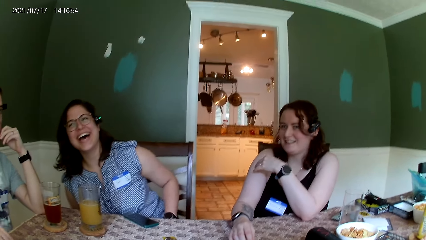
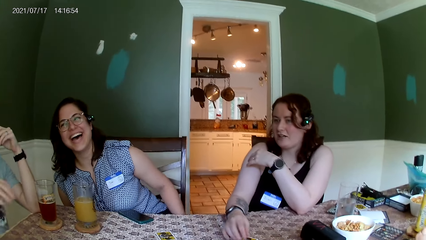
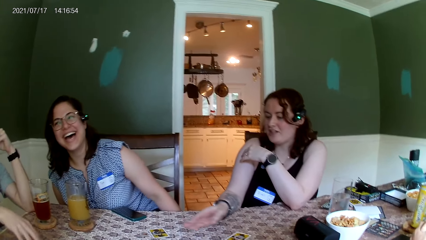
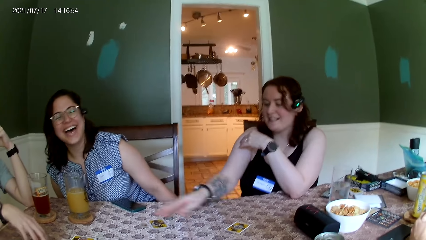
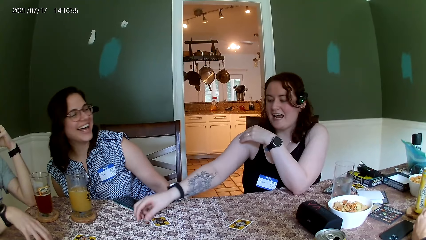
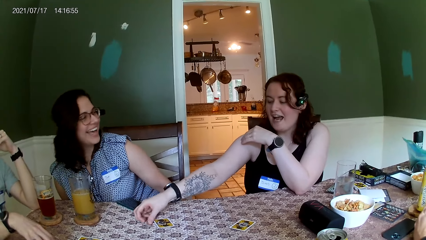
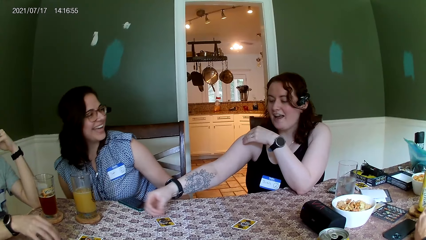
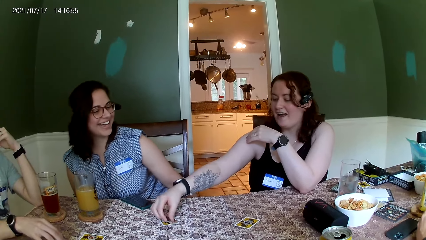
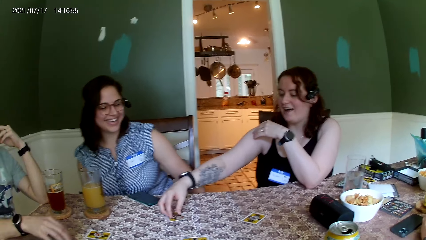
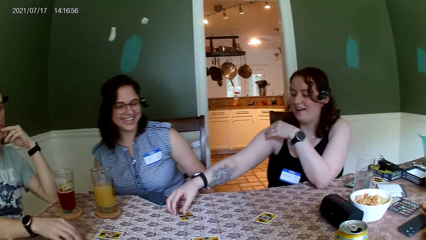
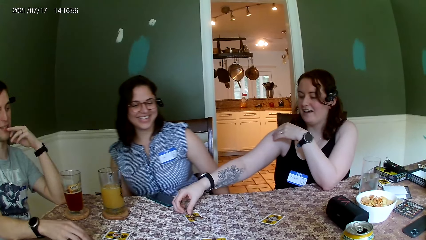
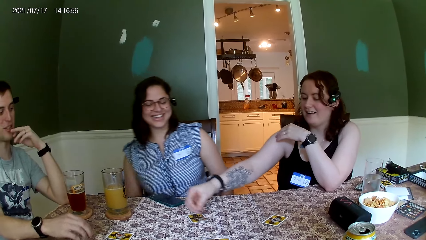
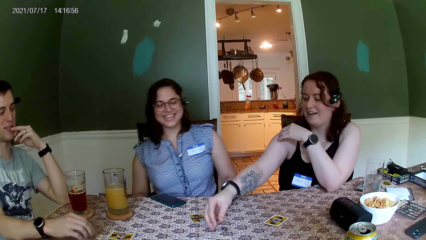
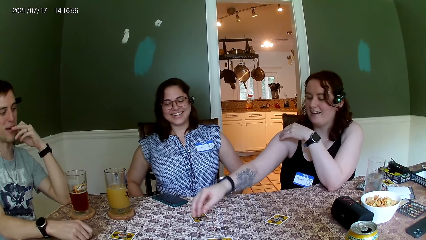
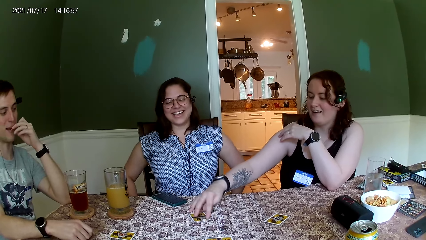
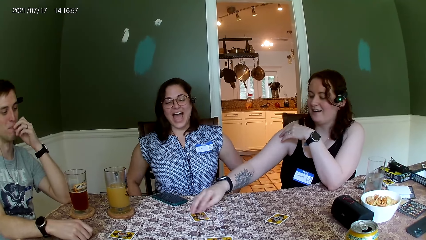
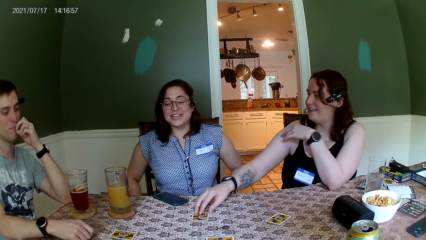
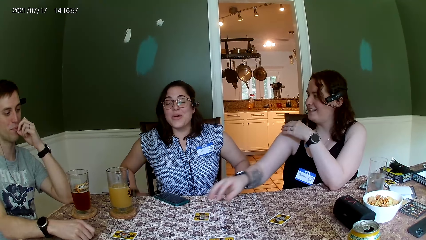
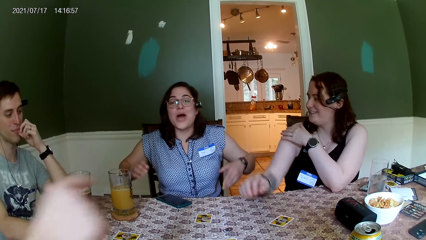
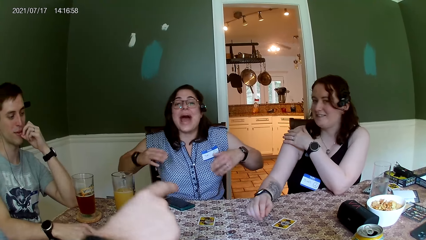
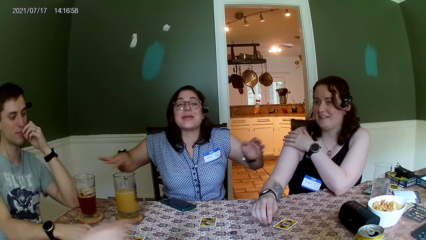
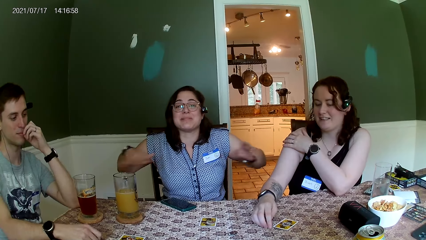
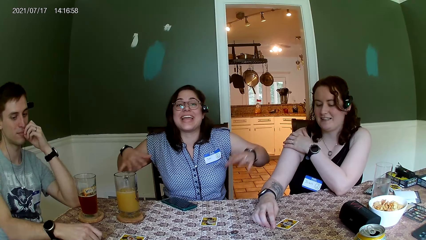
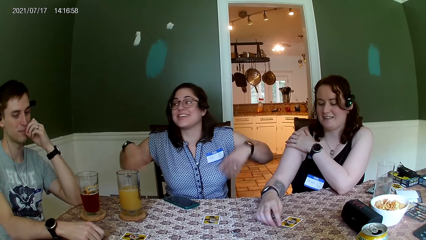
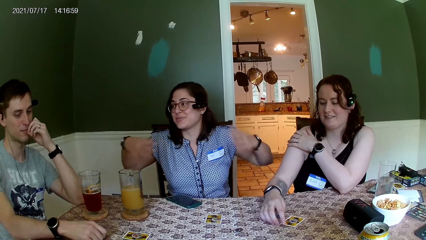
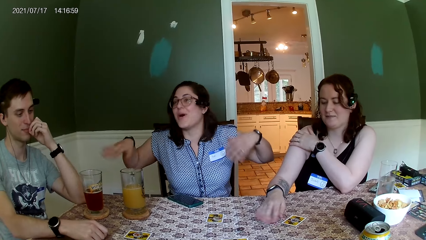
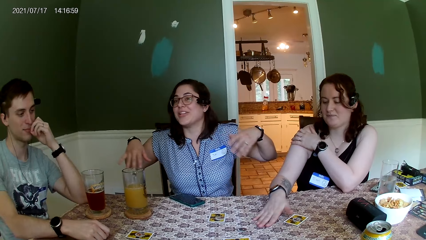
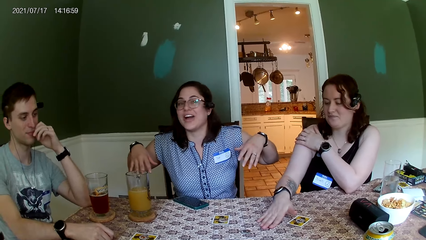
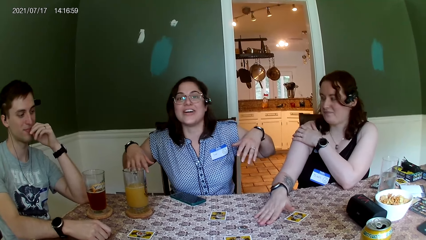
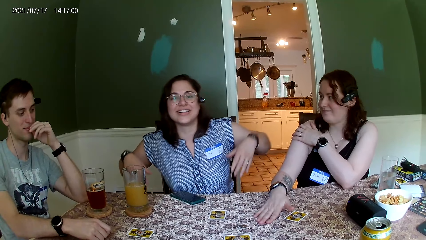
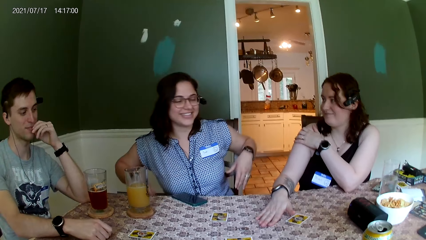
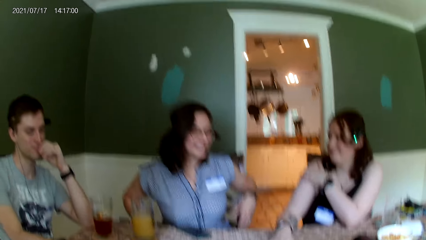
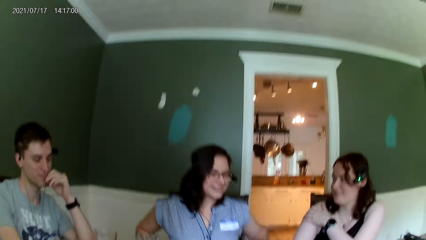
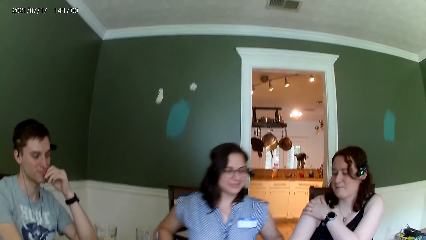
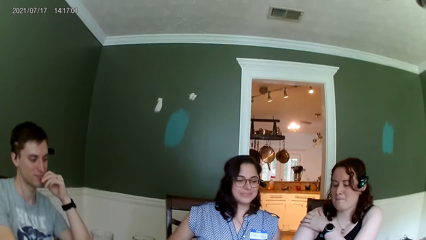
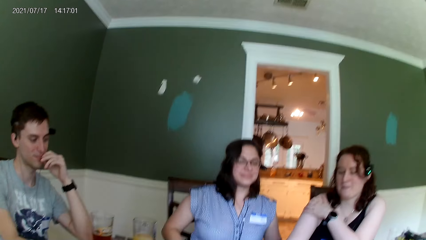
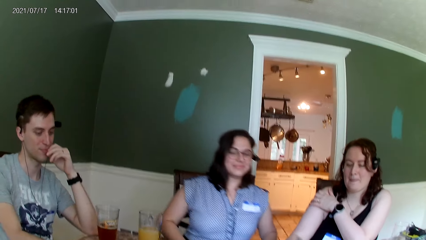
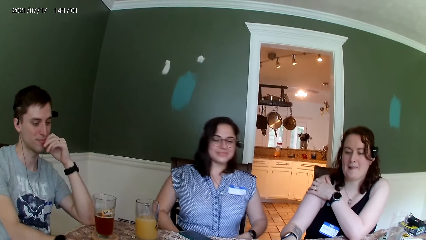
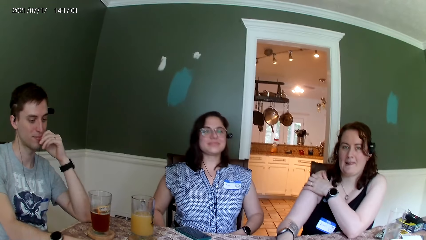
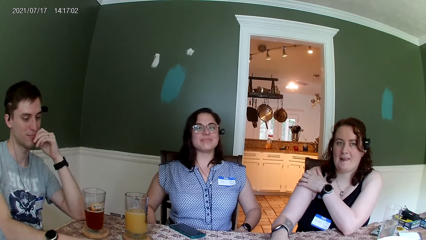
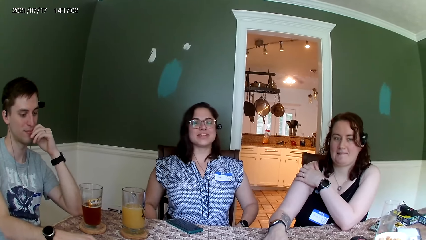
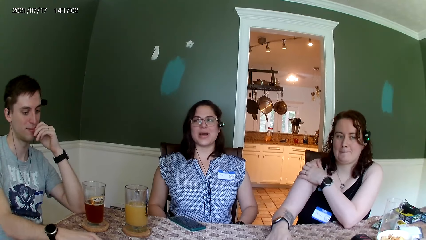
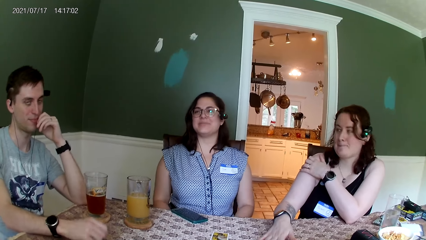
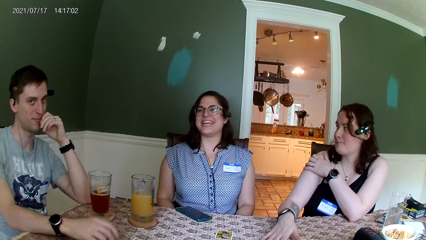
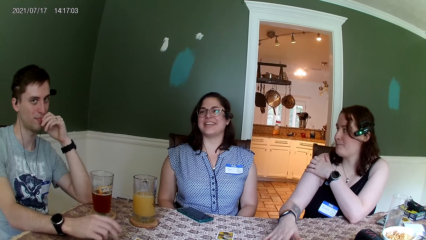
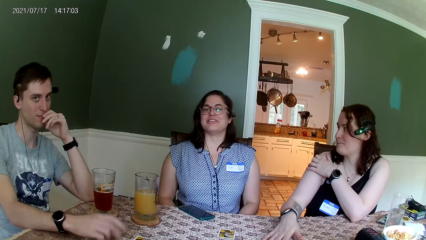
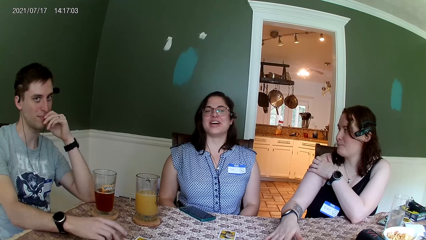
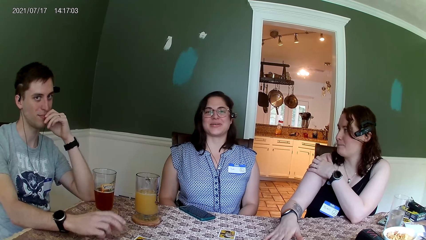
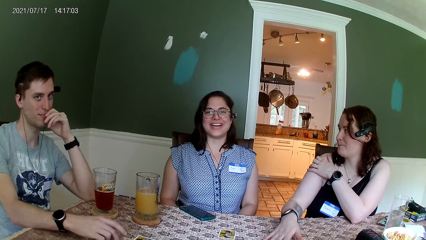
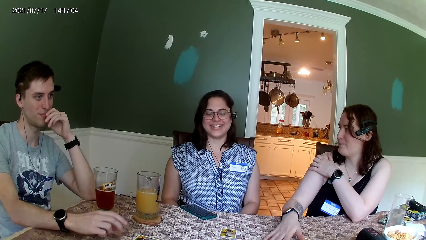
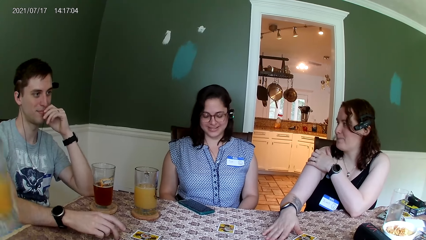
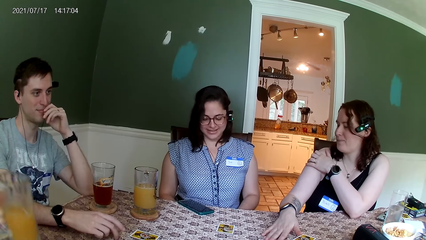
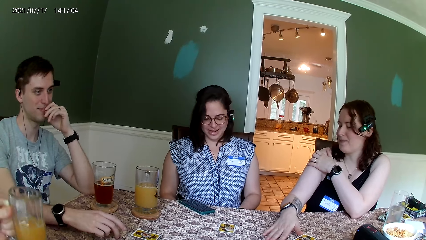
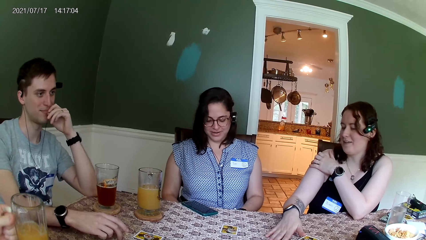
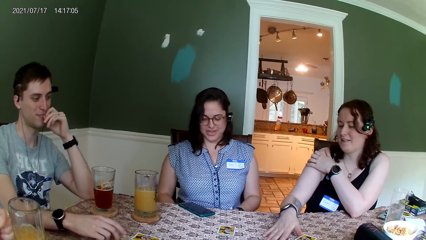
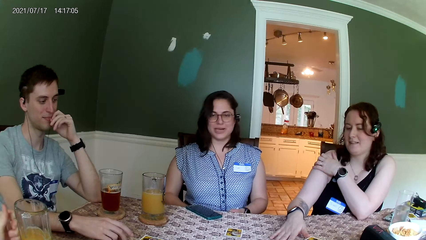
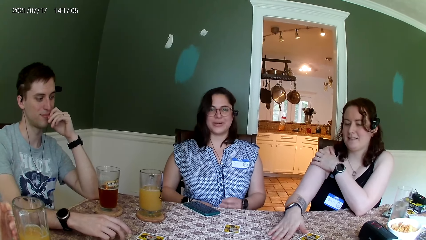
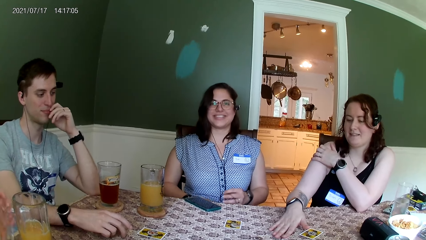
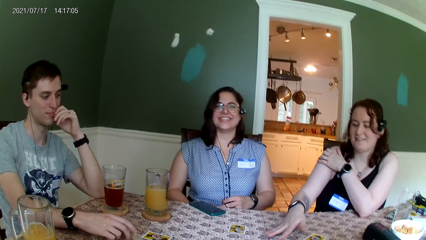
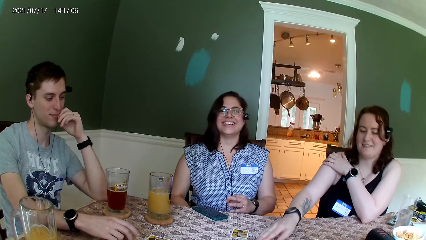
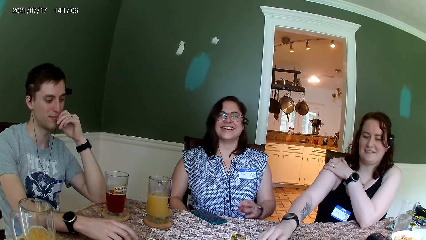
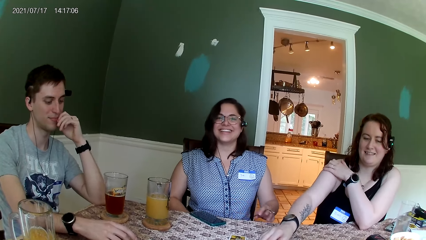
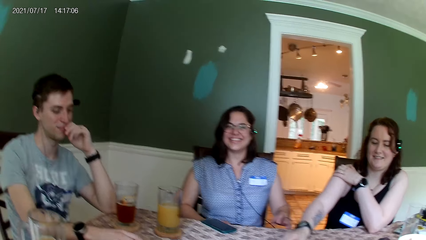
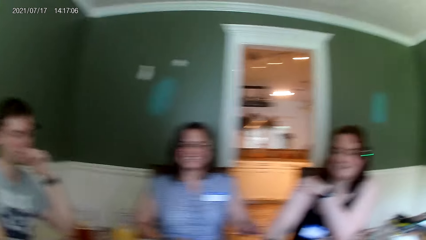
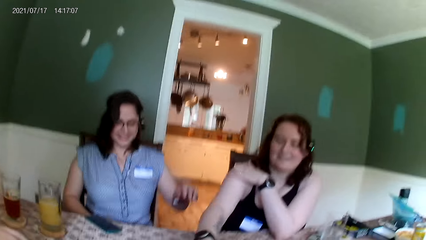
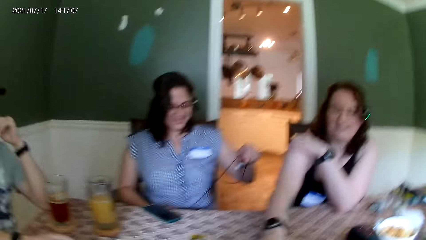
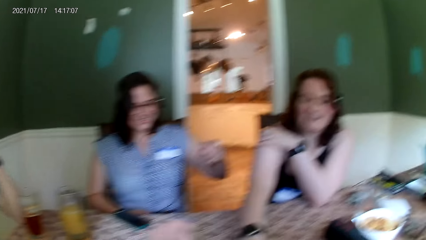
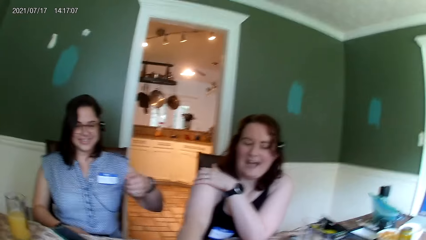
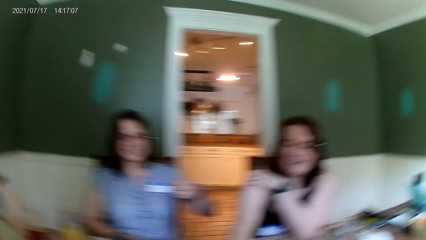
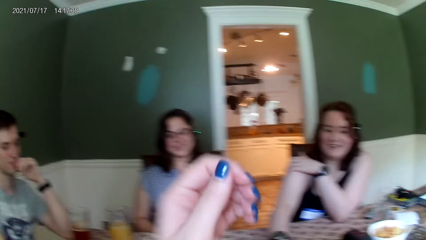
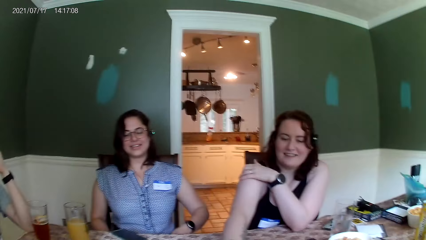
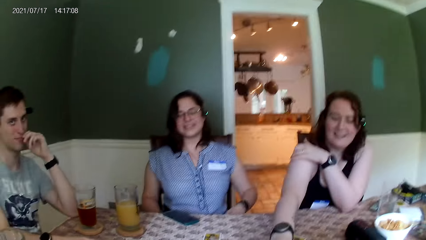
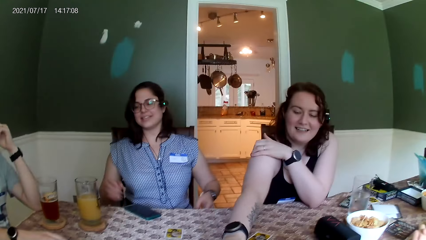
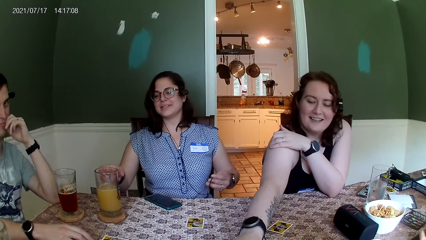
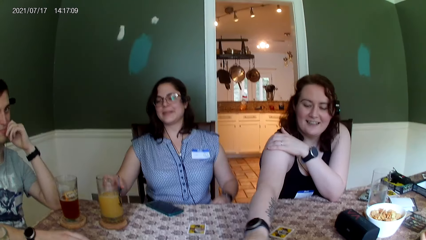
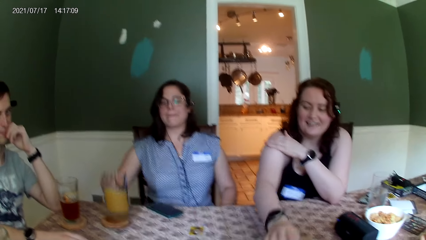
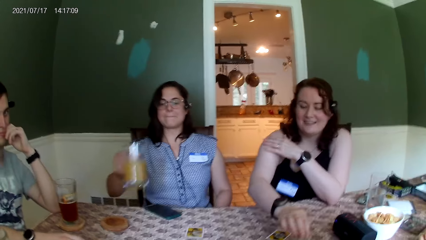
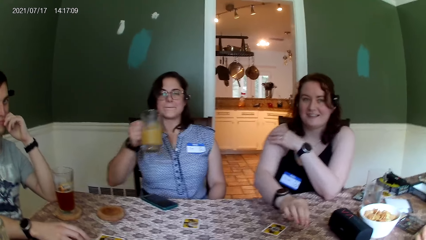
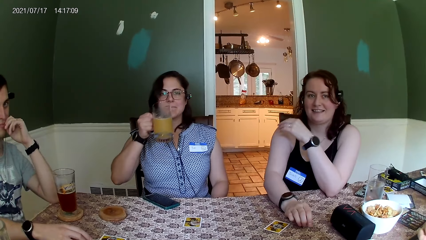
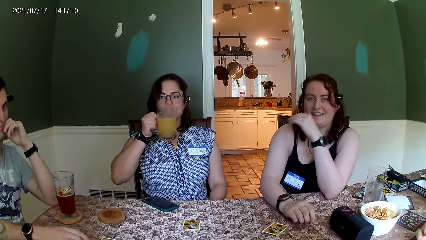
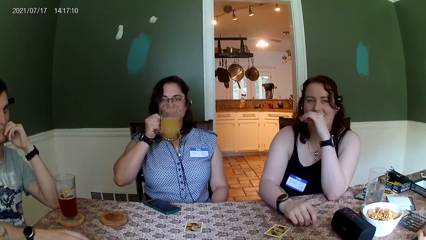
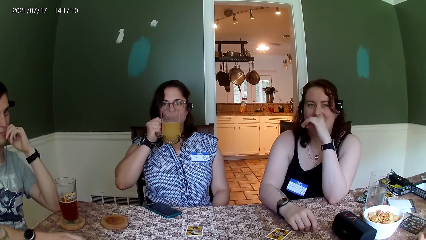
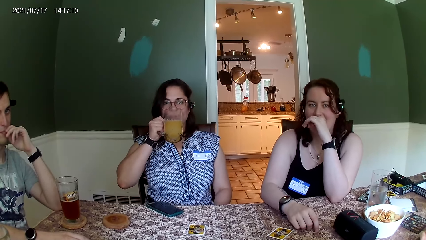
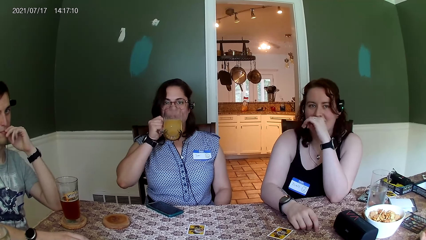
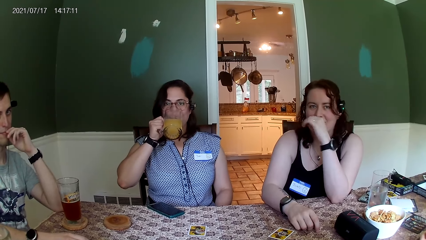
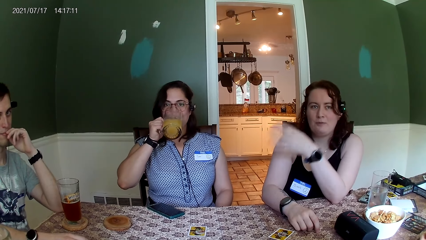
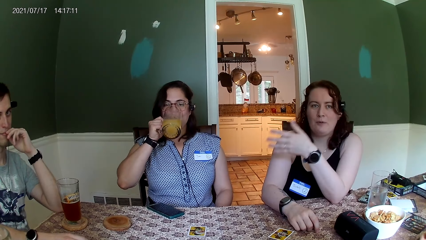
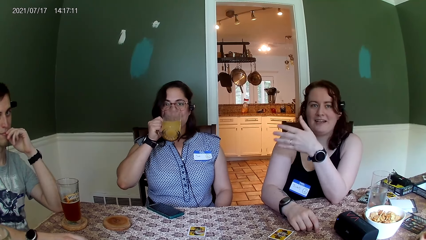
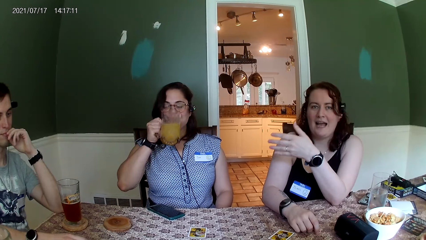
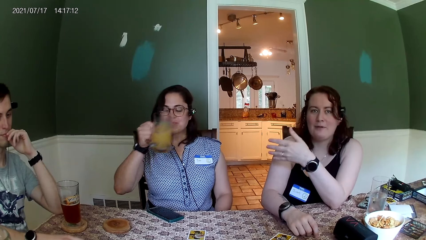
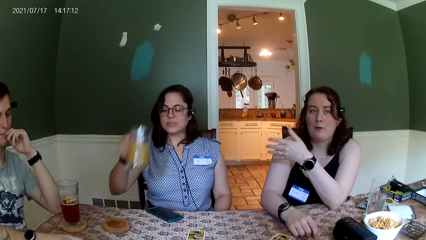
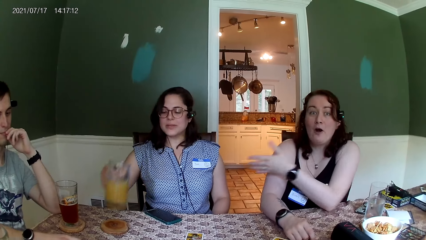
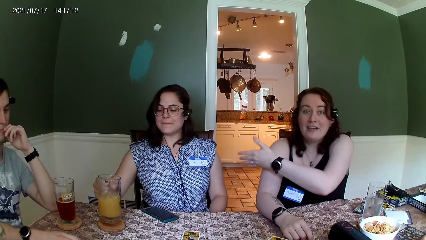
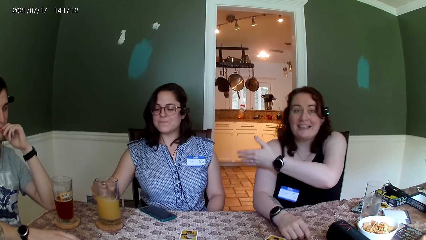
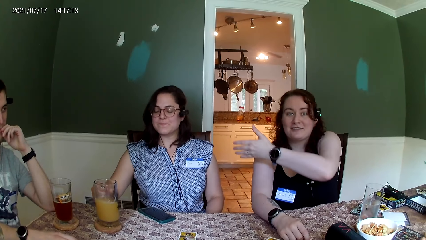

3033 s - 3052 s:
A woman speaks to the group of people at the table. The camera wearer speaks to the group of people at the table. The woman picks up her glass of juice from the table with her right hand. The woman takes a sip from the glass of juice in her right hand. Another woman speaks to the camera wearer. The first woman places the glass of juice in her right hand on the table.
